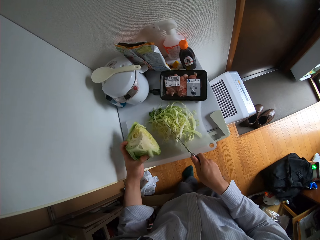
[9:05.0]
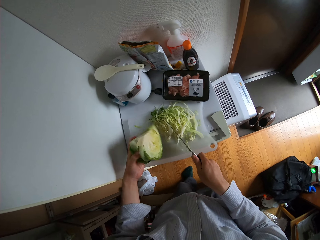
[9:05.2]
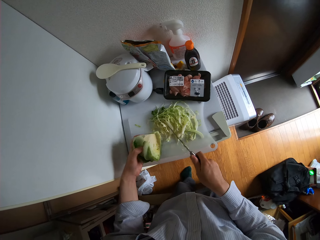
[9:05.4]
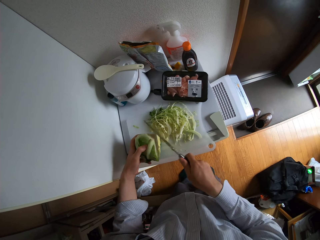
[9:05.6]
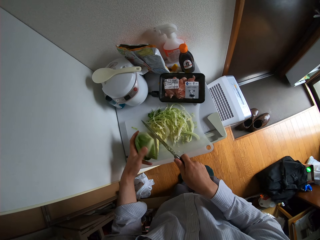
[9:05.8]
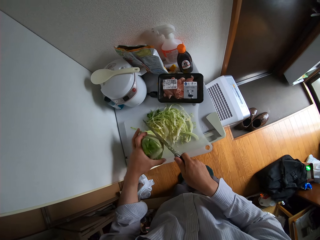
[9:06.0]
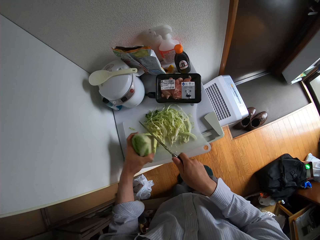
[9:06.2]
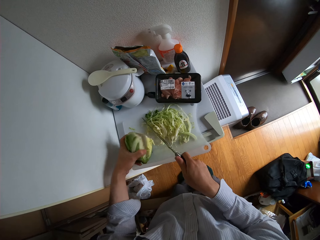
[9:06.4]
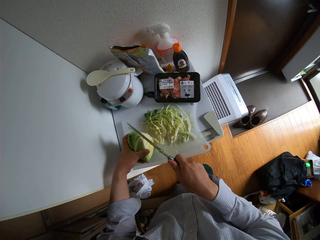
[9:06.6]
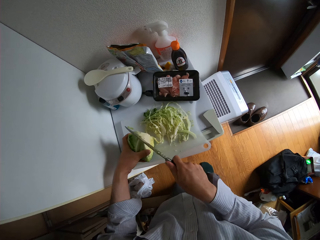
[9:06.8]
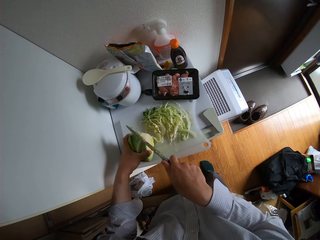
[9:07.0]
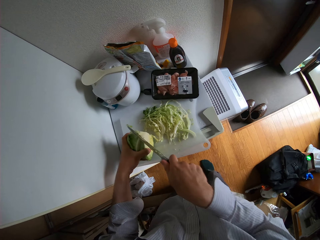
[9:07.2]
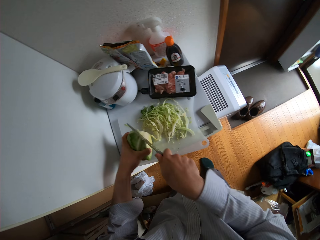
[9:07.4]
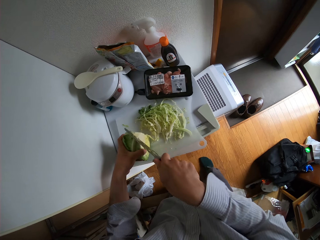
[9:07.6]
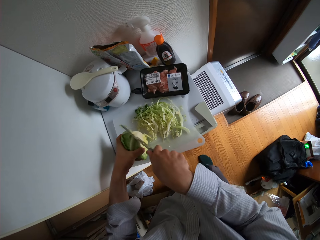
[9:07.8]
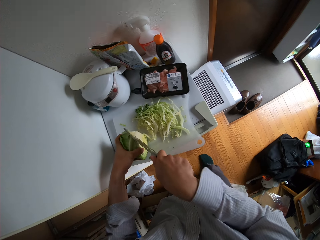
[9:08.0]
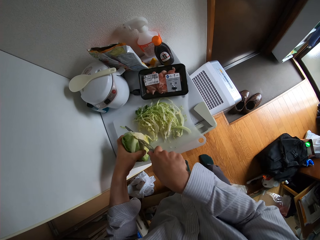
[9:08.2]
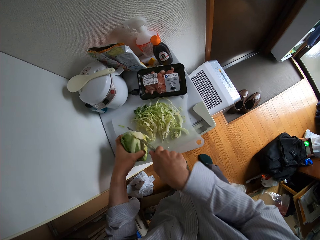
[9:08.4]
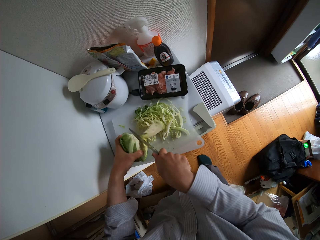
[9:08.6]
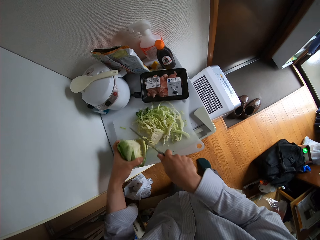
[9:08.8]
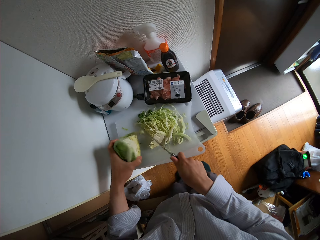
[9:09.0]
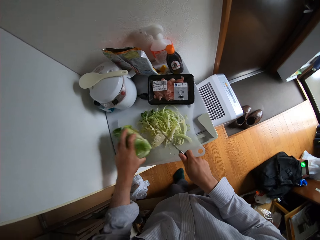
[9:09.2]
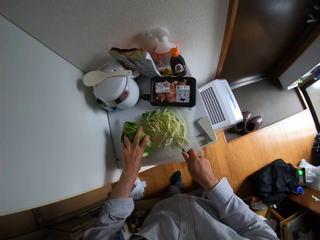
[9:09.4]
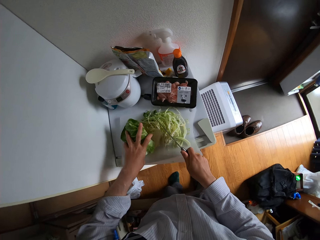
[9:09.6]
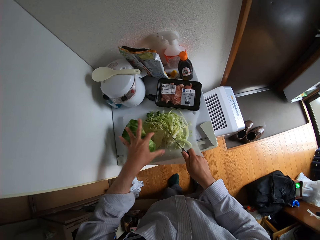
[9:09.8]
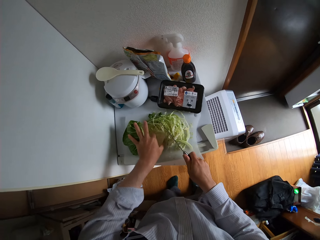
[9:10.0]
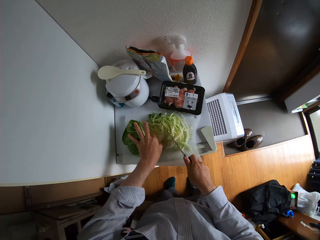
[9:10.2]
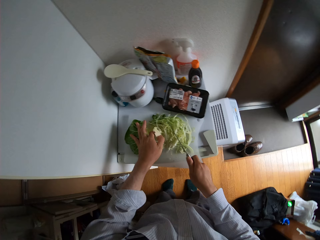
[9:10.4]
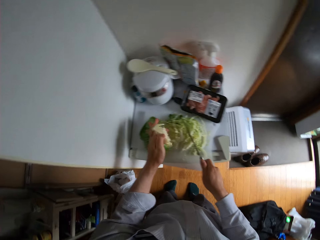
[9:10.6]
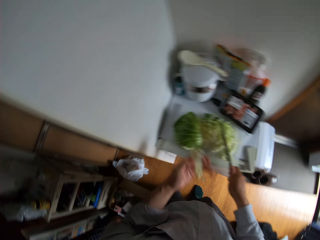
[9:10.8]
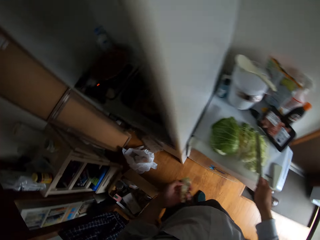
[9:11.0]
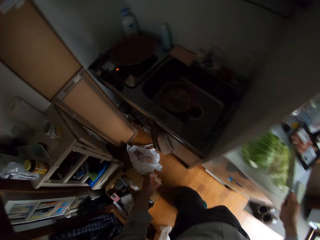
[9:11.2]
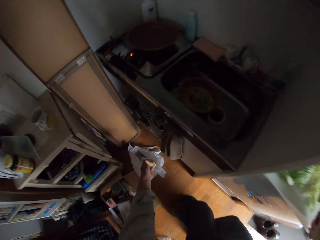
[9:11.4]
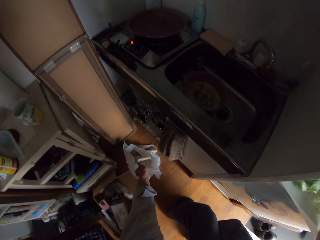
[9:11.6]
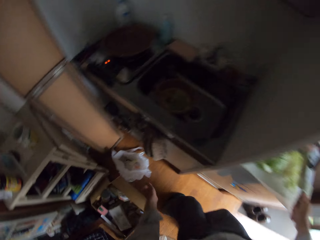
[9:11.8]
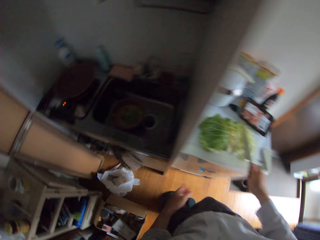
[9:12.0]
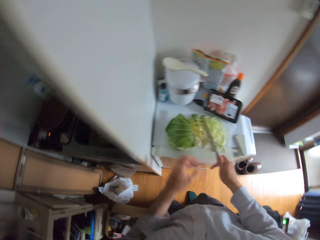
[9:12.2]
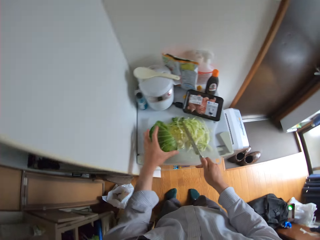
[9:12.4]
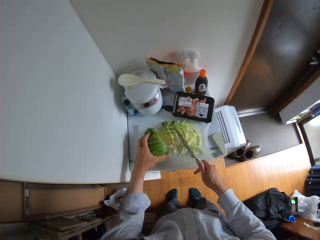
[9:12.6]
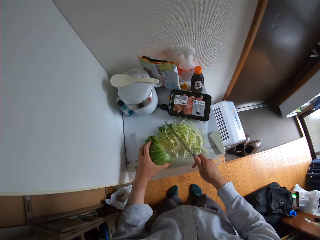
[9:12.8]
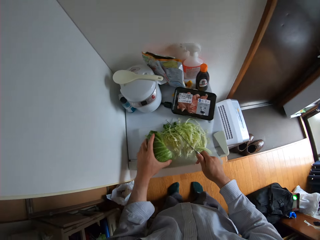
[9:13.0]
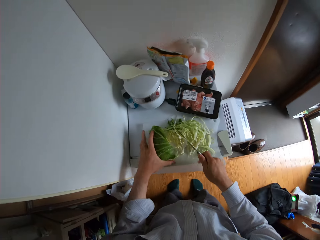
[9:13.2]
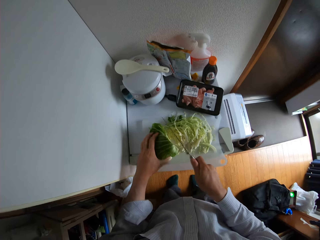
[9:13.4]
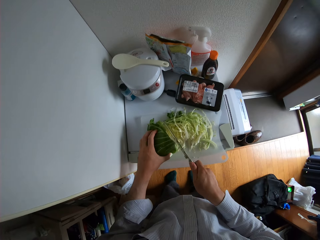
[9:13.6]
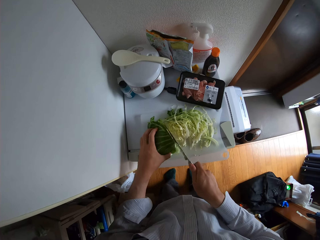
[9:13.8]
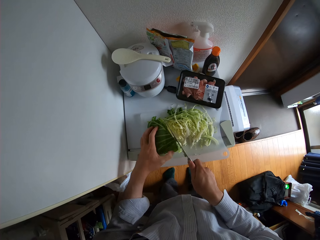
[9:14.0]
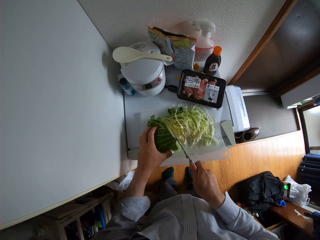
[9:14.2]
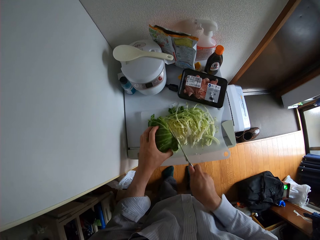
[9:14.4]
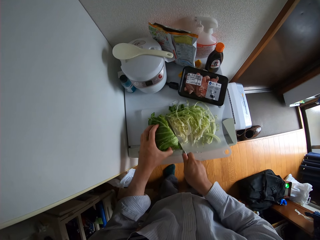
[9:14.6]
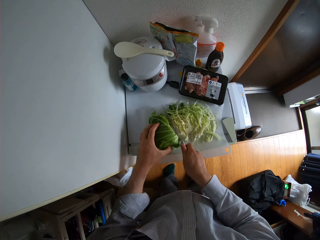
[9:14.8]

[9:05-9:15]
The camera wearer picks up the cabbage. They cut the cabbage with the knife. They drop the cabbage. They pick up the cut piece of cabbage. They drop a cabbage part into the nylon bag on the floor. They hold the cabbage.

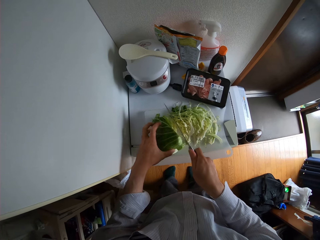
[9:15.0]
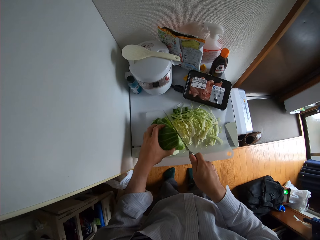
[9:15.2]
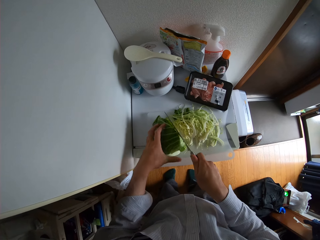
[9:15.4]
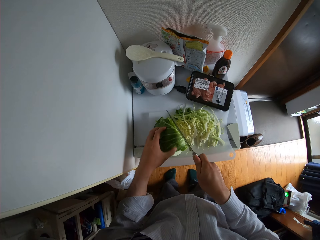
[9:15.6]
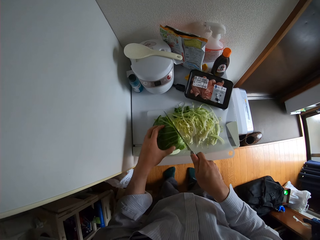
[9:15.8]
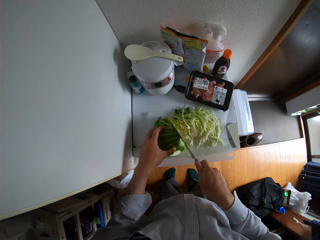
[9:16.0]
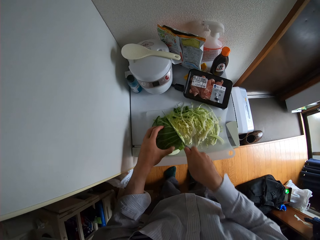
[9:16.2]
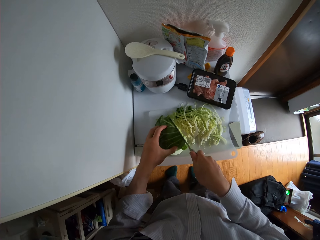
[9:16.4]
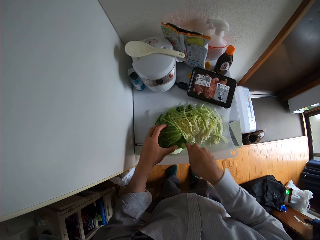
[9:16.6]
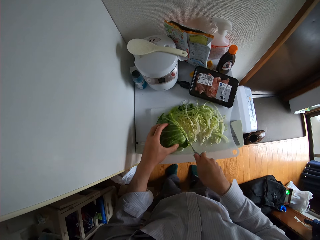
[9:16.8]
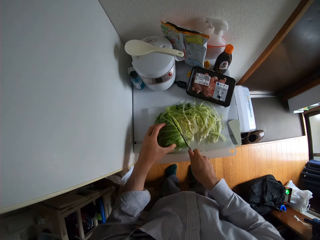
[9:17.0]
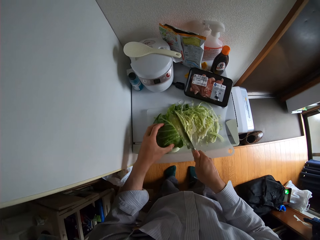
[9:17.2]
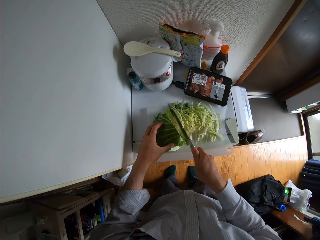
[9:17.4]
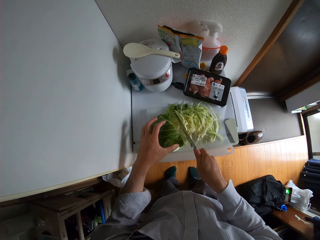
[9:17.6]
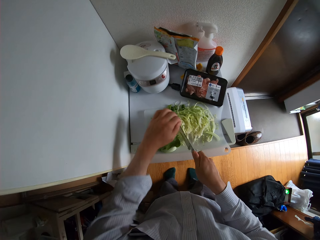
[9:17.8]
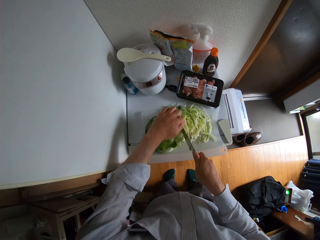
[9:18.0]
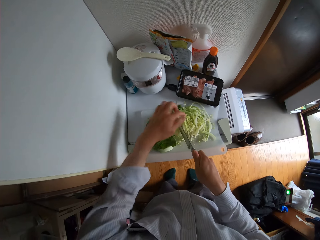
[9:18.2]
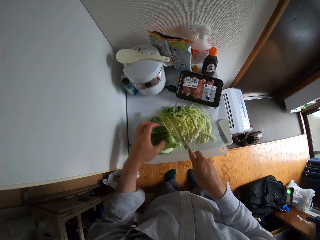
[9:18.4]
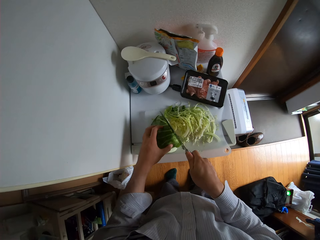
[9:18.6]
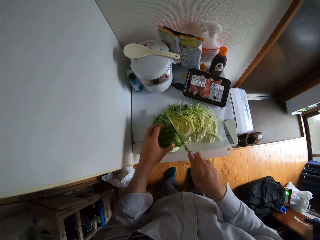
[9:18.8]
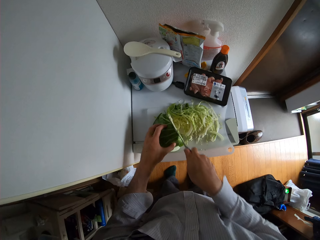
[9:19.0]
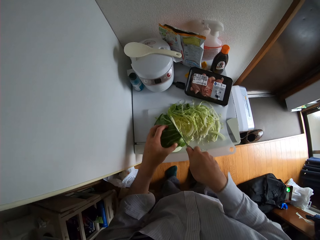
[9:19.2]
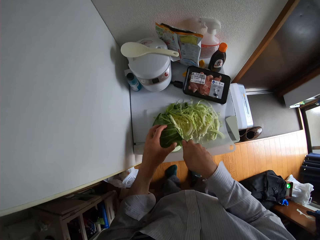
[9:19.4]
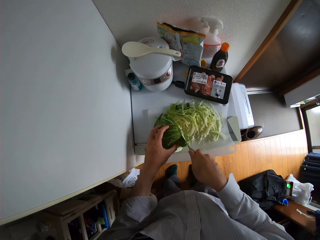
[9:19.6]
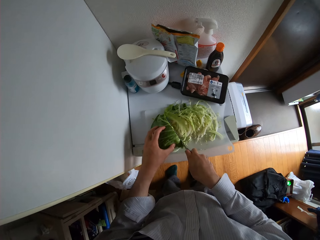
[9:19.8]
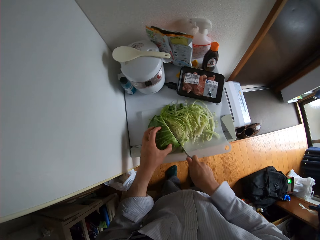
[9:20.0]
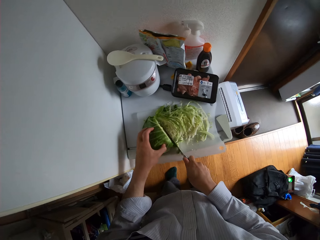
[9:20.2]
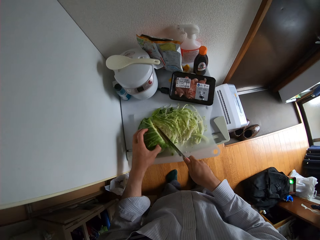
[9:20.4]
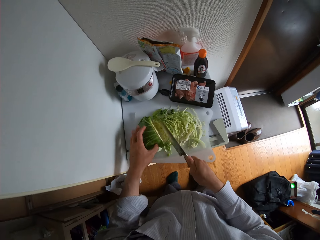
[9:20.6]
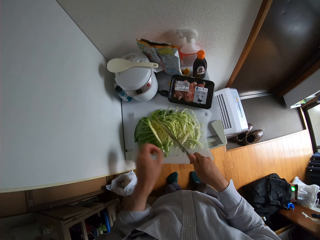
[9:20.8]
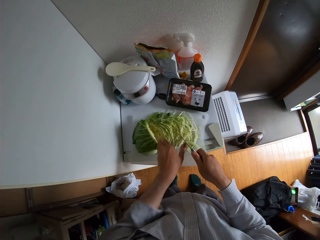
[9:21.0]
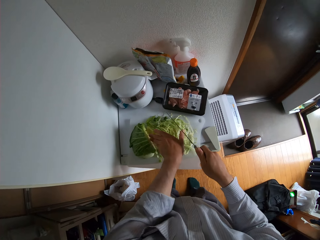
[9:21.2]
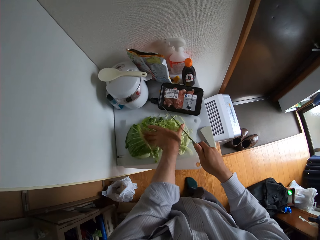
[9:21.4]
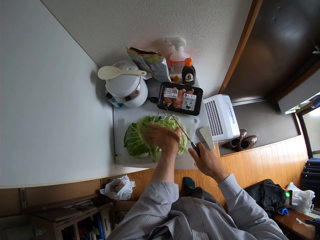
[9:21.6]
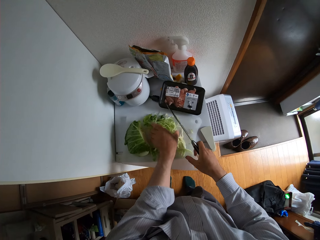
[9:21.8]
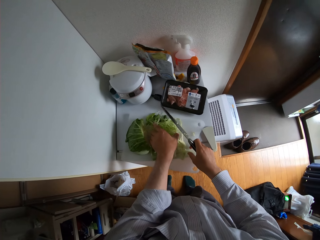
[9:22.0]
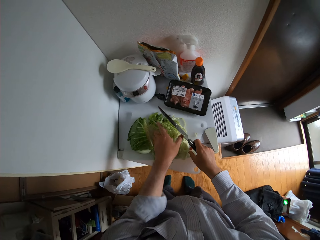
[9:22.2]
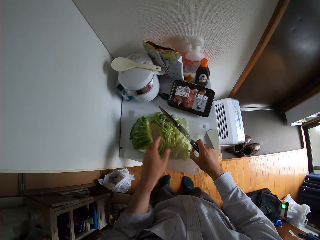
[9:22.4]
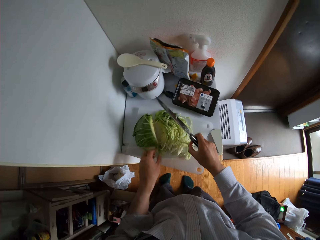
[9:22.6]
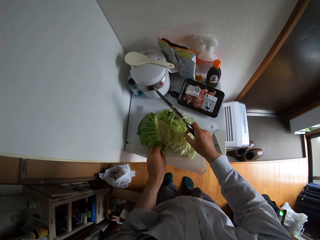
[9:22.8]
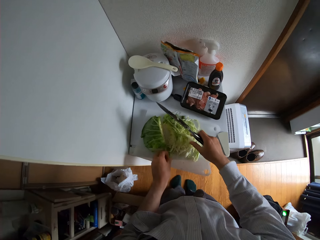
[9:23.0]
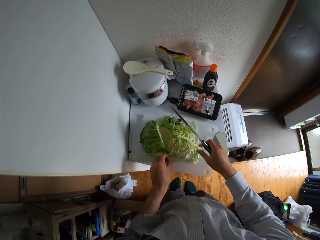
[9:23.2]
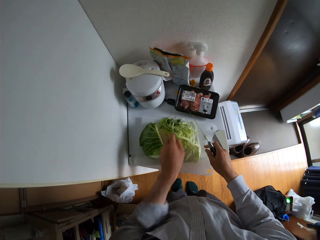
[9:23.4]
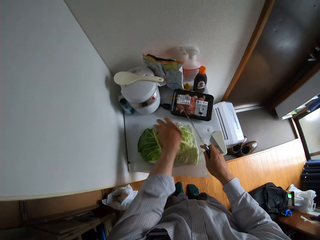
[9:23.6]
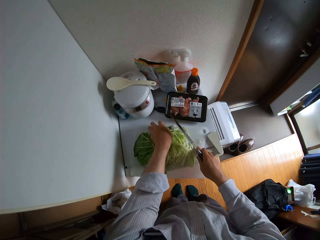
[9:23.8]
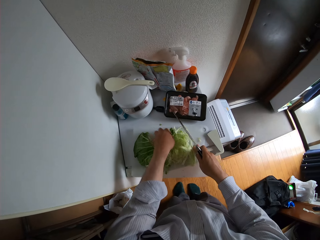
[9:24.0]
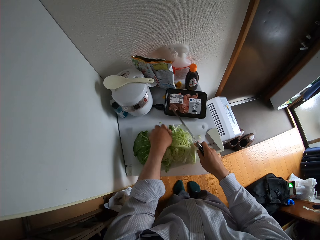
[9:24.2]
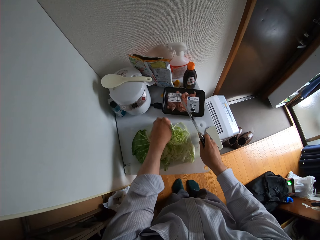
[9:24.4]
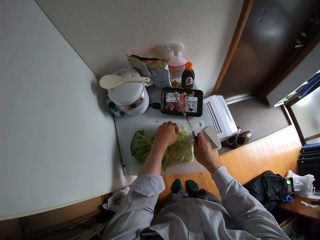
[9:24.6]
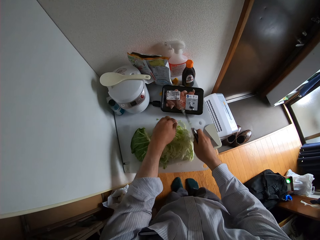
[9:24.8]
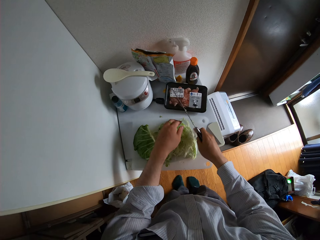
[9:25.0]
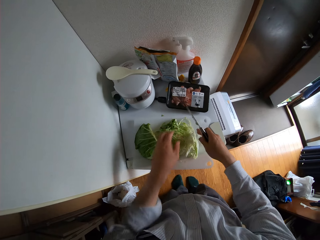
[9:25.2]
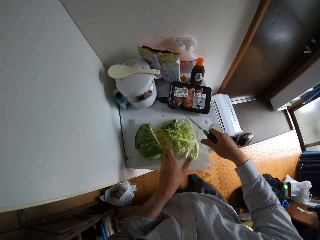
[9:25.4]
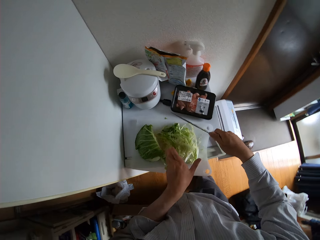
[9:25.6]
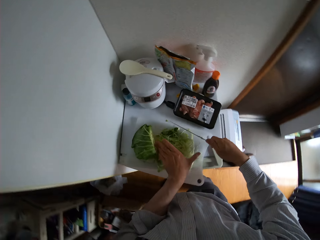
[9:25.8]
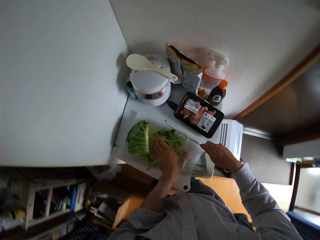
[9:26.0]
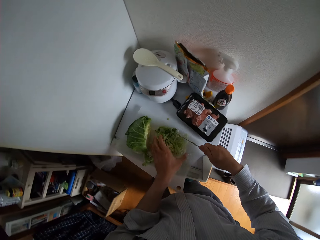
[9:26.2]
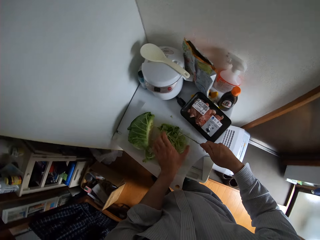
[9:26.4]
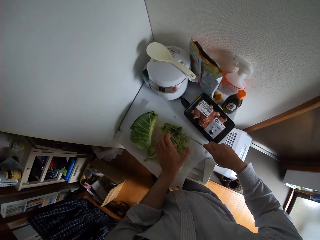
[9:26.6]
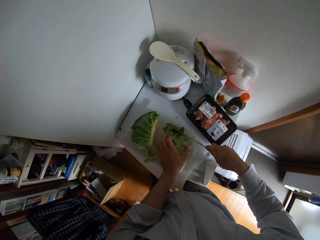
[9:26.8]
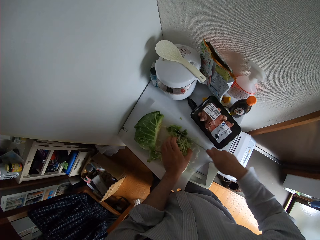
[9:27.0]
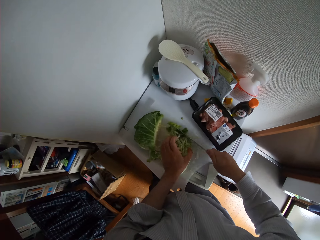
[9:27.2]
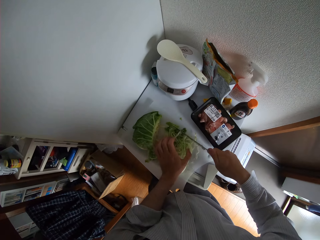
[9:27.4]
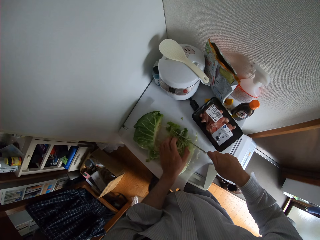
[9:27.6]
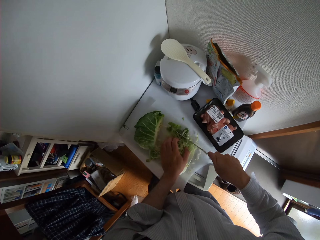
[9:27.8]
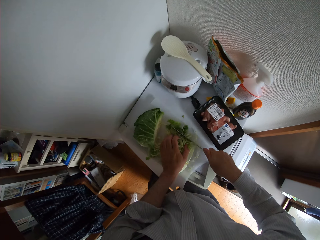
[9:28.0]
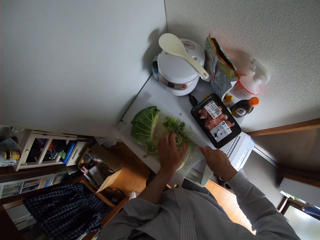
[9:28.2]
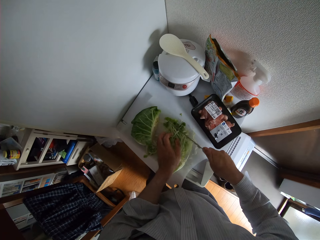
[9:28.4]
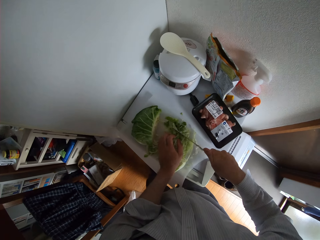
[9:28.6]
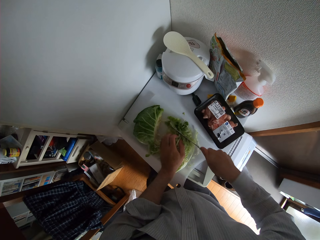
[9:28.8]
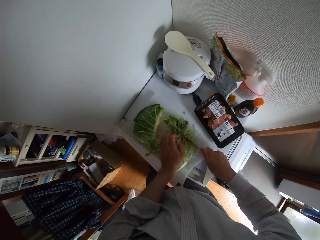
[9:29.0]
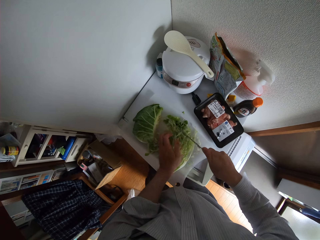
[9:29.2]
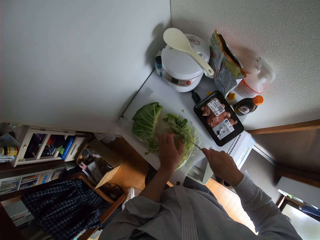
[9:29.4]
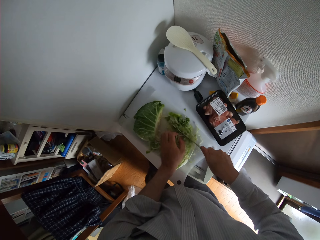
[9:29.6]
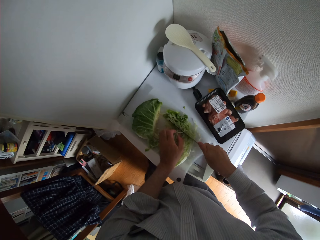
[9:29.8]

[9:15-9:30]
The camera wearer cuts the cabbage with the knife. He cuts the cabbage with the knife on the cutting board. He removes the cabbage from the knife. He cuts the cabbage with the knife. He packs the cabbage together with his hands. He cuts the cabbage with the knife on the cutting board.
